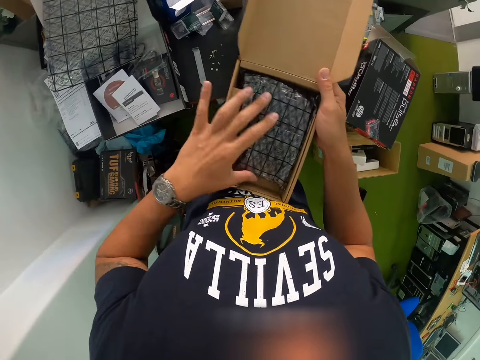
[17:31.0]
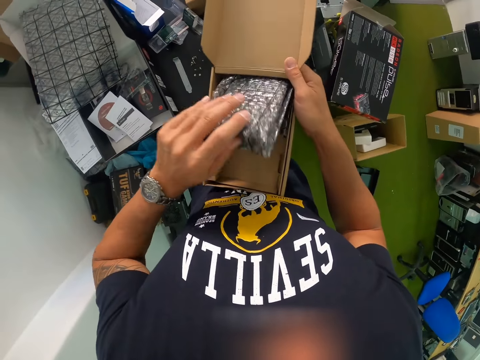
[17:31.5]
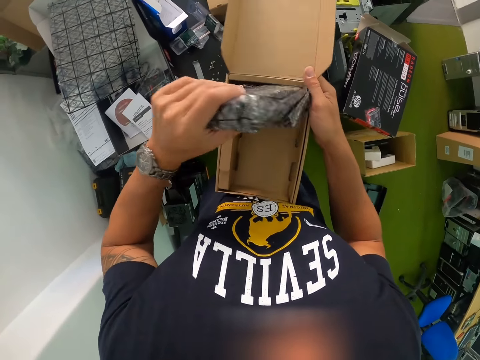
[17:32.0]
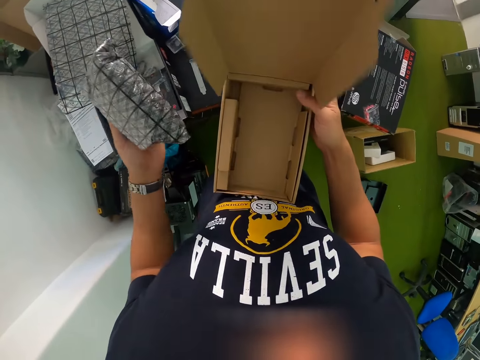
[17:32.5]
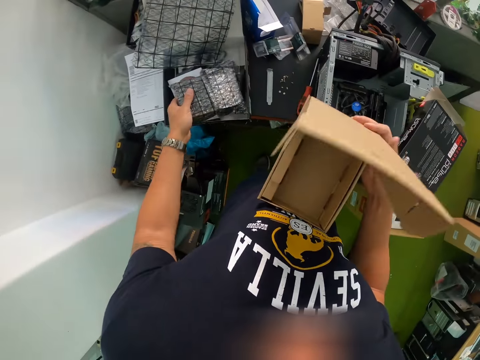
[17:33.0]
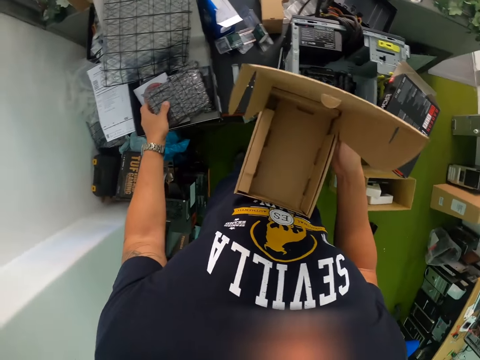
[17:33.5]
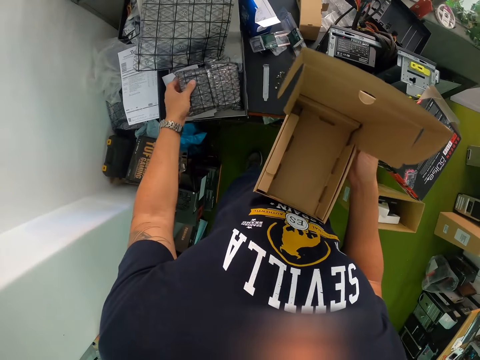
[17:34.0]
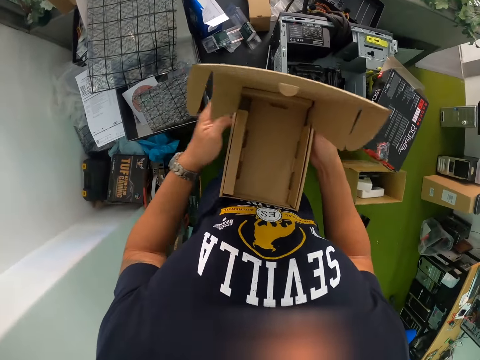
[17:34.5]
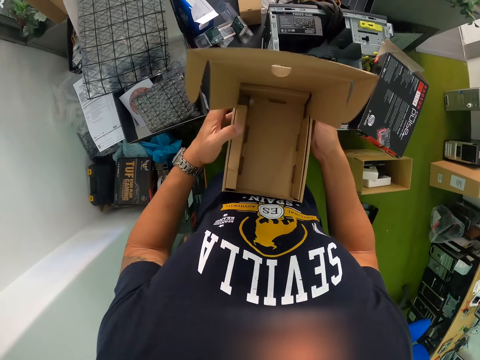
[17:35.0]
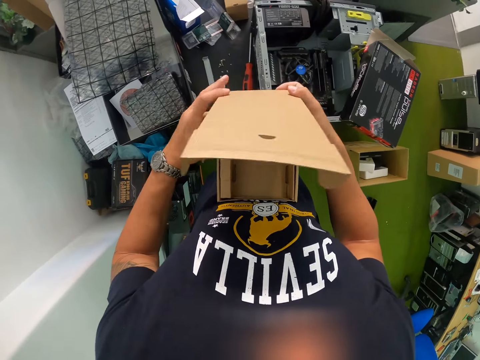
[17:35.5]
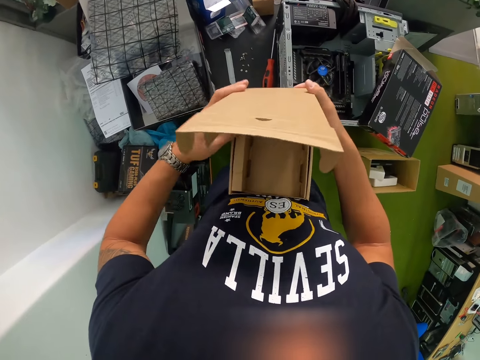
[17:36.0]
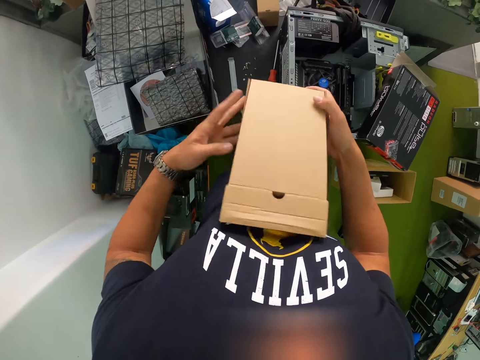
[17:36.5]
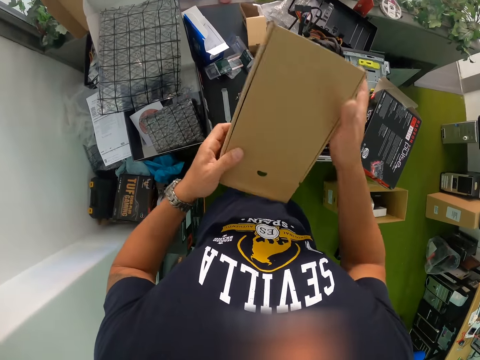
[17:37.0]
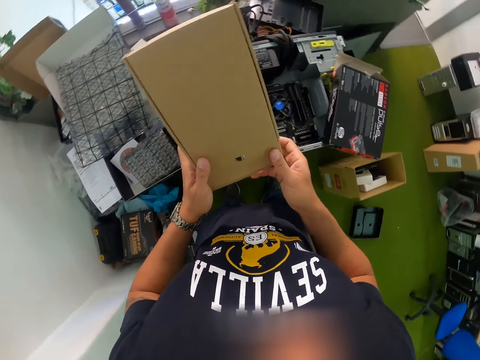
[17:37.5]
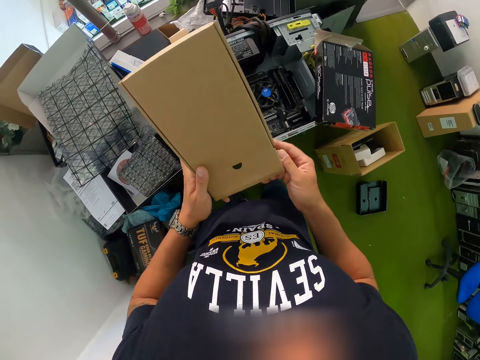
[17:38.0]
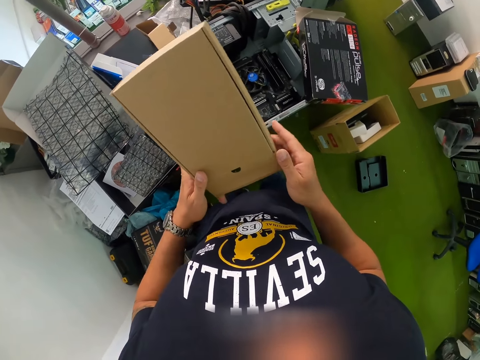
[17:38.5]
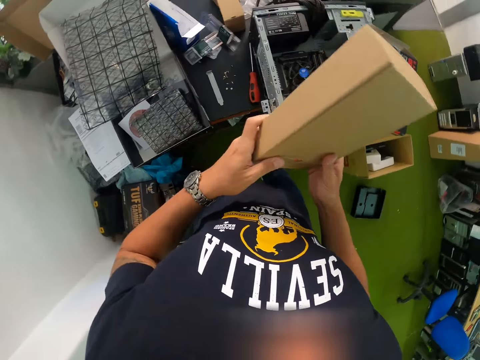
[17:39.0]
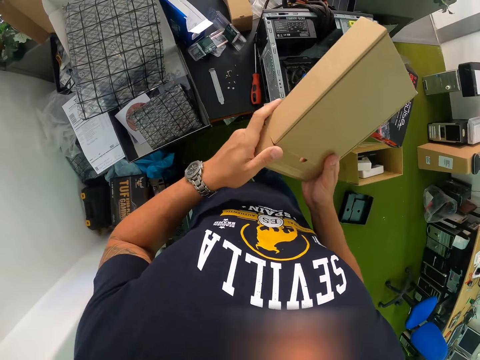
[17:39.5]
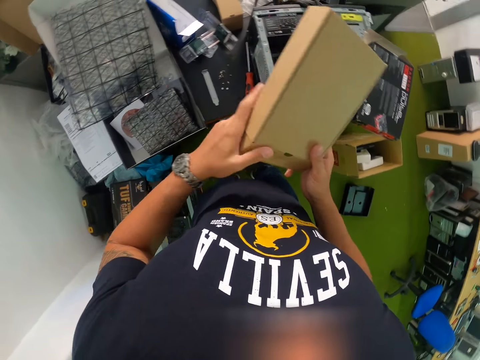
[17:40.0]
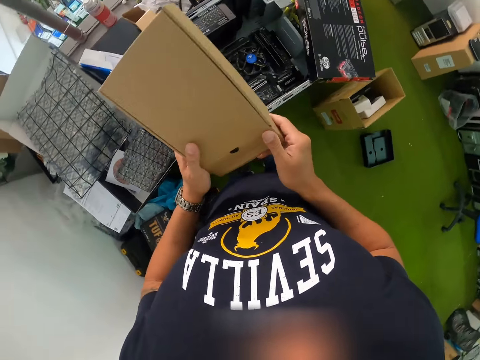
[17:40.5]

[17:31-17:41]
The camera wearer lifts a polythene pack from the box with his left hand. He drops the polythene pack on the table. He closes the box in his hands with both hands.

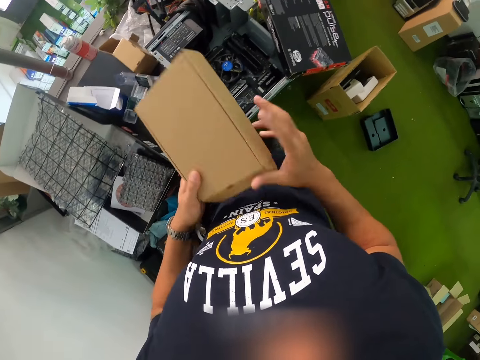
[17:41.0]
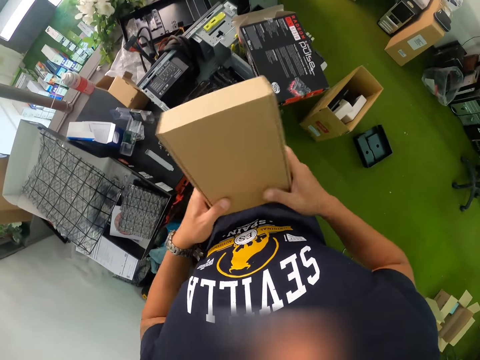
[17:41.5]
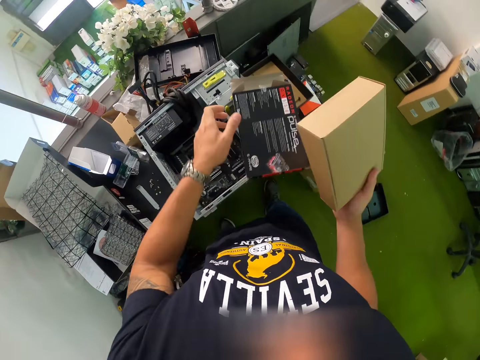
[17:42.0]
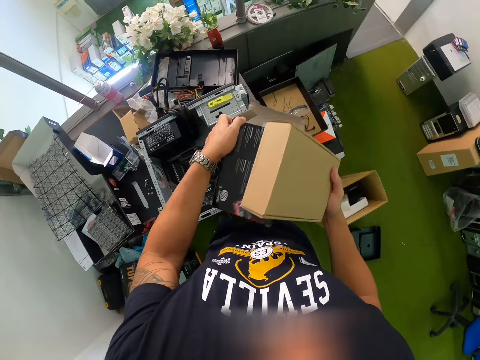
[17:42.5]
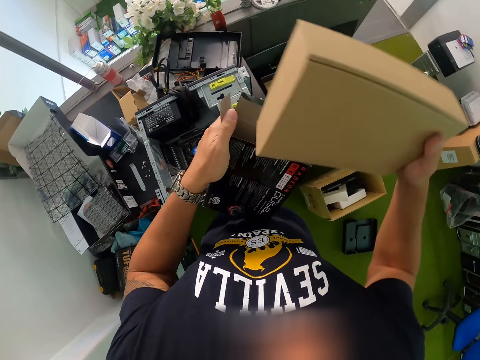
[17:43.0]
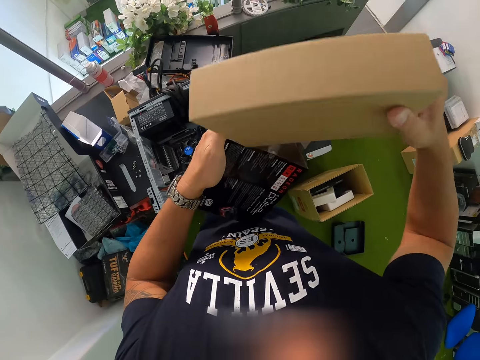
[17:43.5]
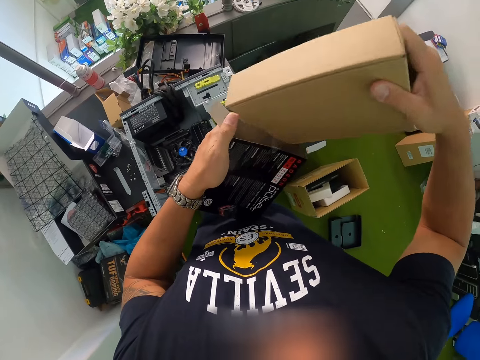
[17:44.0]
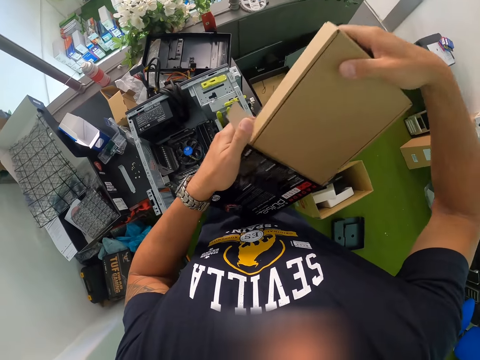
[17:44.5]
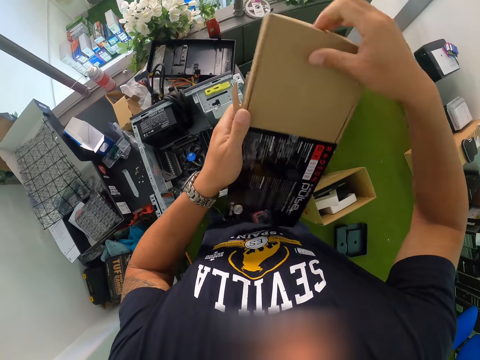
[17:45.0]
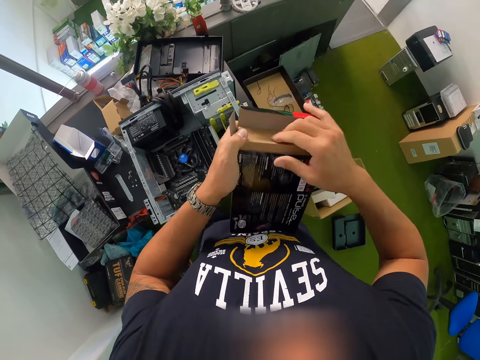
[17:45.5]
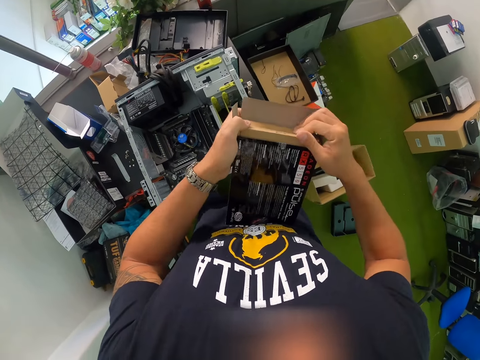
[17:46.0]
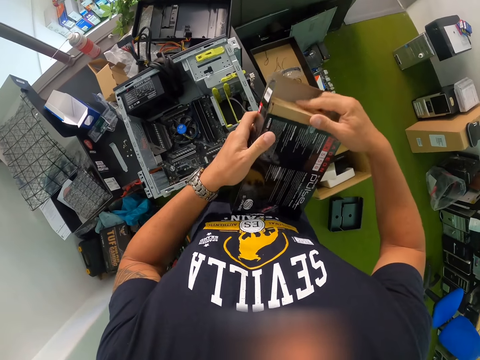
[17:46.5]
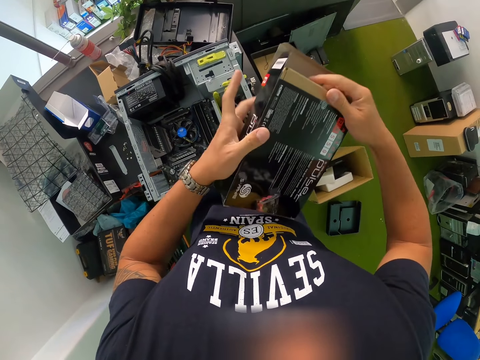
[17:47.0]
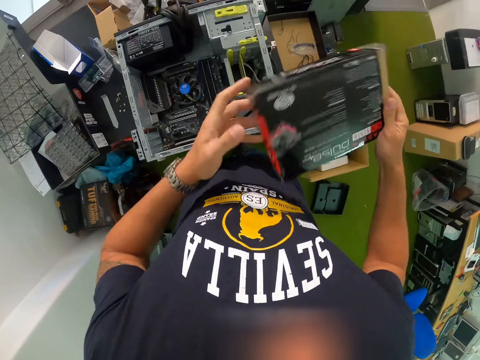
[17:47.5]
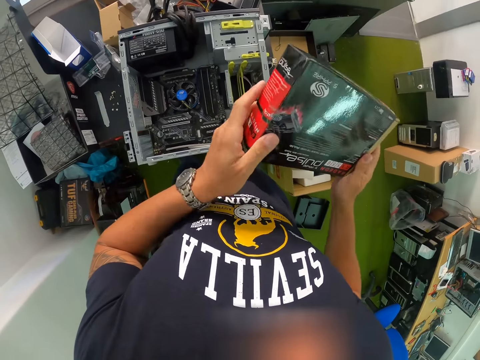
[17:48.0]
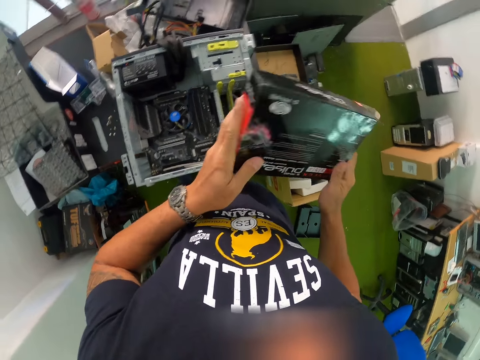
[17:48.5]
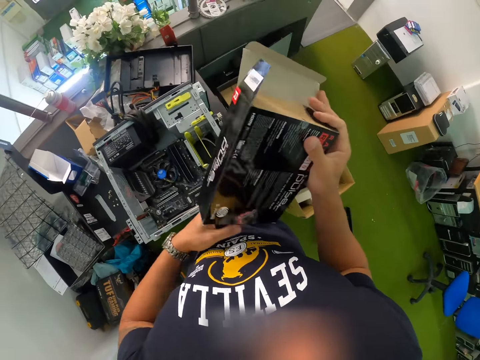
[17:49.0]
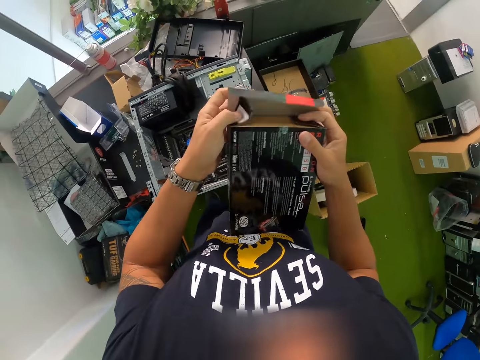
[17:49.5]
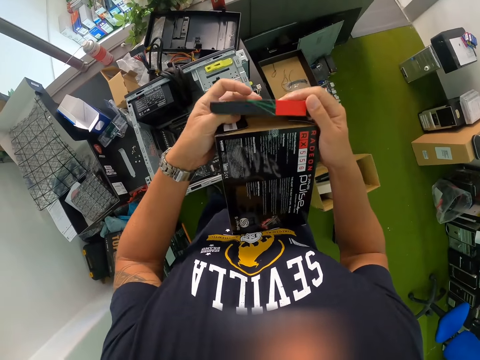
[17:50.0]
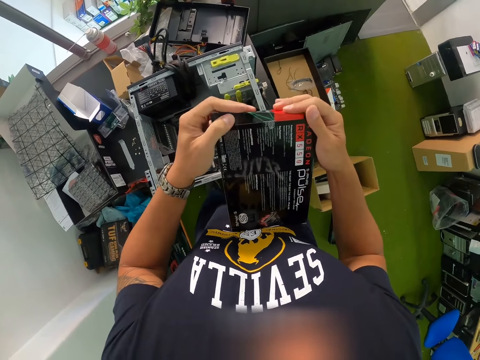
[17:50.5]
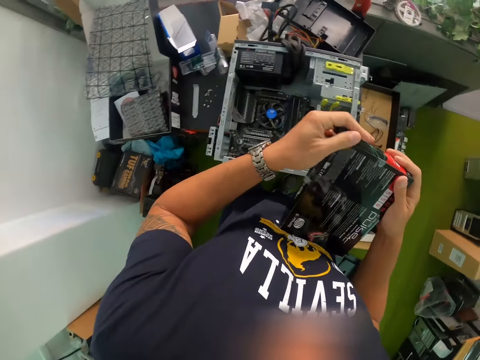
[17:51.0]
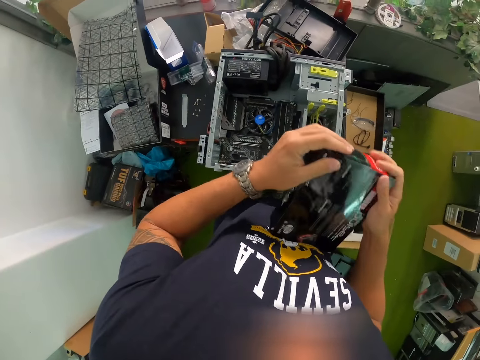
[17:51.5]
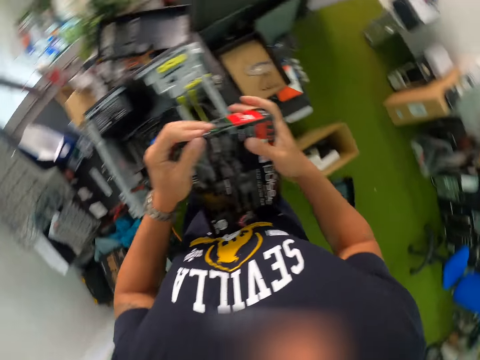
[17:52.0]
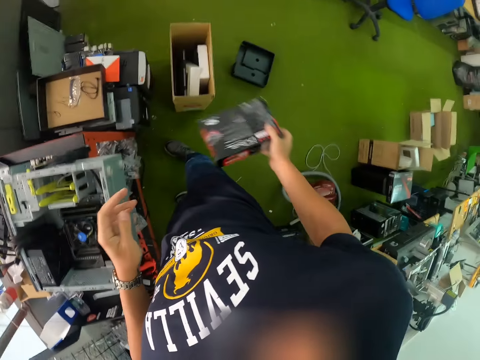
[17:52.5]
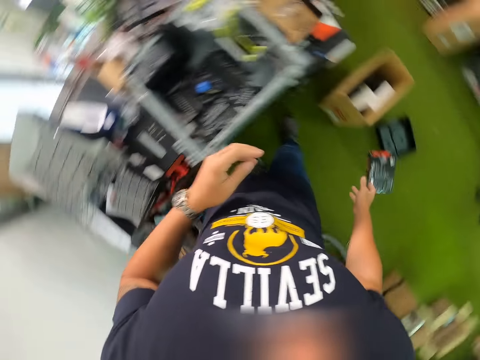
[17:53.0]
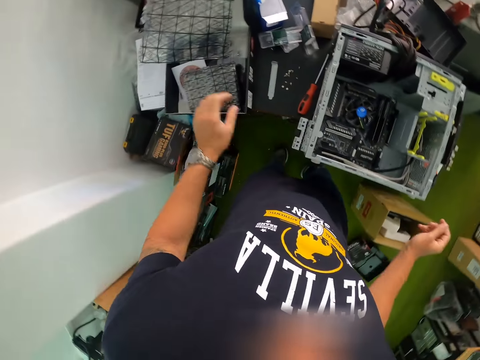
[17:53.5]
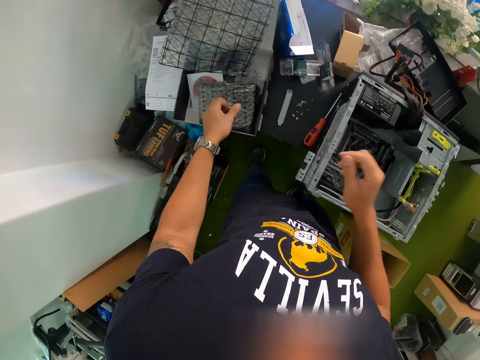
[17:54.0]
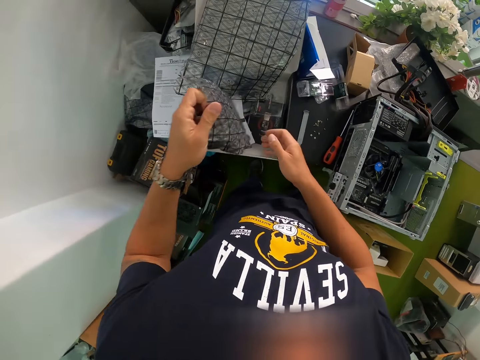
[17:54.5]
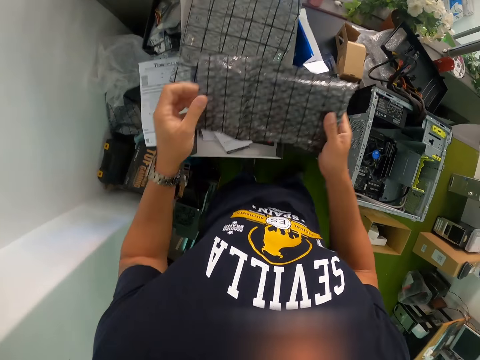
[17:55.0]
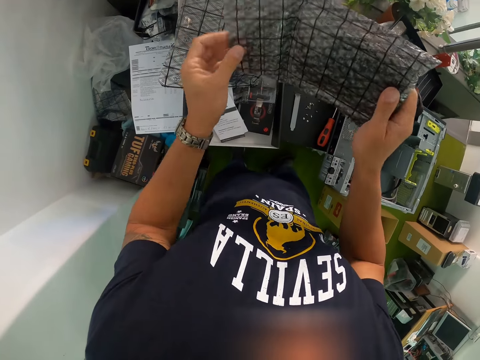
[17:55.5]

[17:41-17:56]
The camera wearer holds the box in his right hand. He picks up the box on the CPU with his left hand. He puts the box in his right hand inside the box in his left hand. He closes the box with both hands. He throws the box to the floor with his right hand. He picks up the polythene pack on the table with his left hand. He holds the polythene pack in both hands.

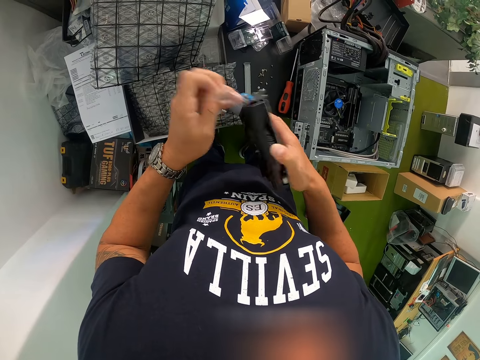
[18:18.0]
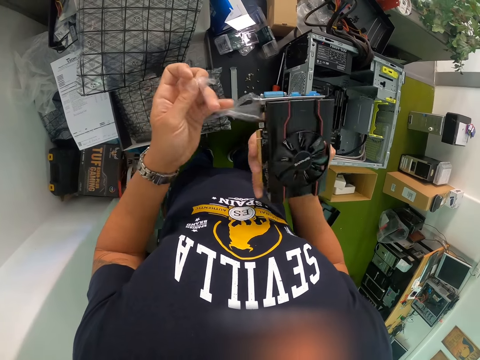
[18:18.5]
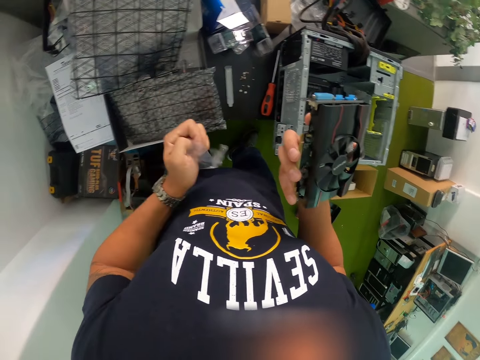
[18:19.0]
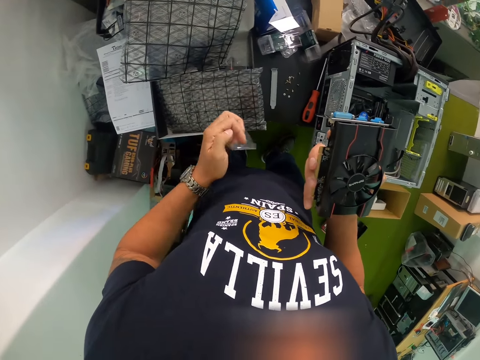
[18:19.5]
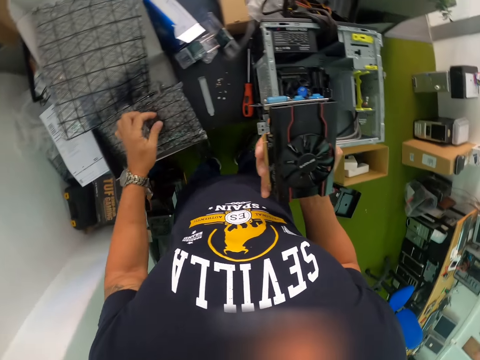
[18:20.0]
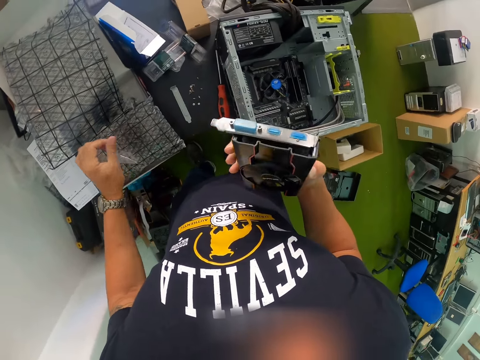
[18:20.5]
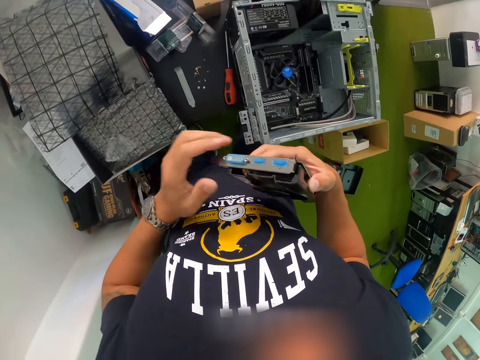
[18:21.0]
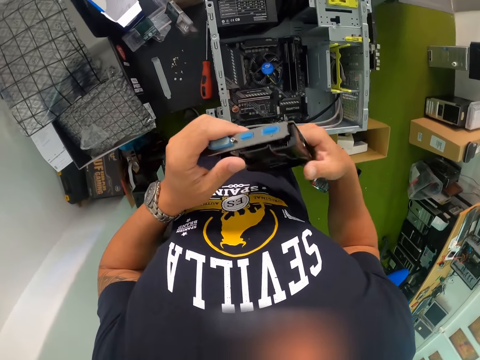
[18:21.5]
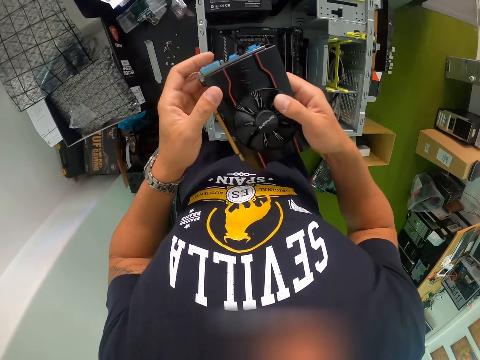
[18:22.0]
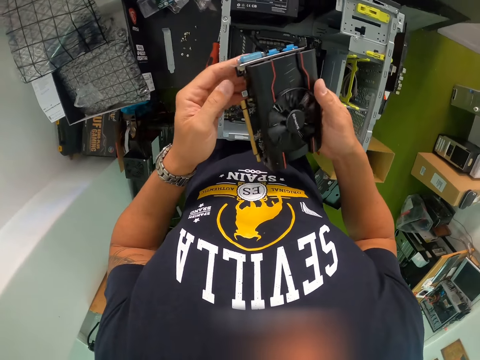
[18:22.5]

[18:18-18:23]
The camera wearer drops the nylon or cover paper on the workbench with his left hand.
